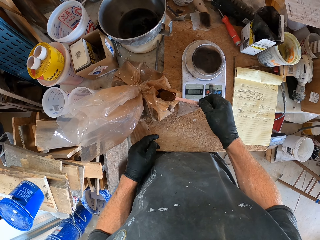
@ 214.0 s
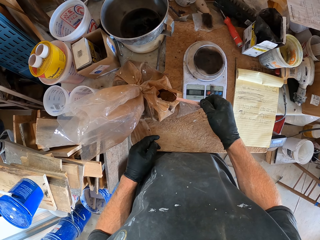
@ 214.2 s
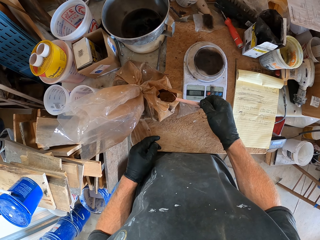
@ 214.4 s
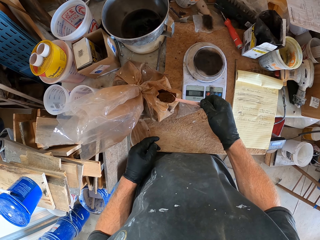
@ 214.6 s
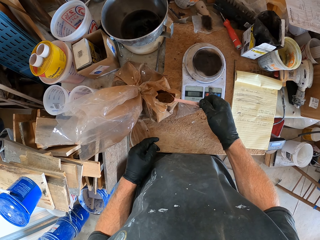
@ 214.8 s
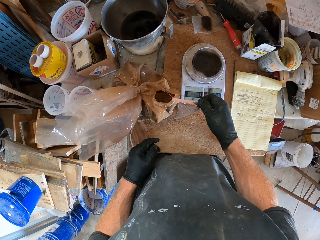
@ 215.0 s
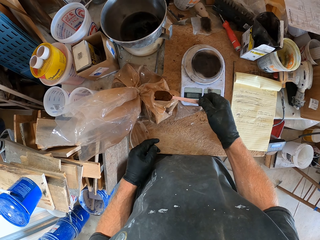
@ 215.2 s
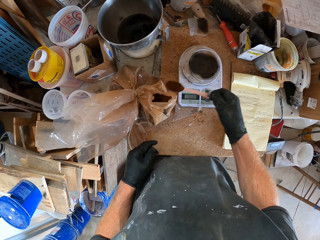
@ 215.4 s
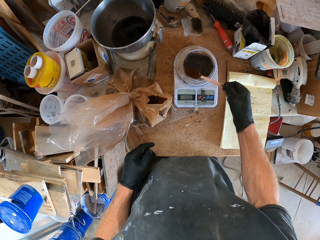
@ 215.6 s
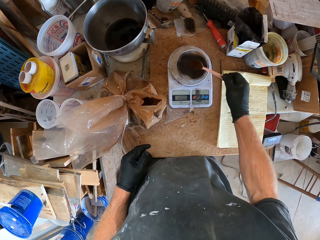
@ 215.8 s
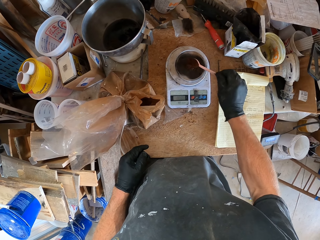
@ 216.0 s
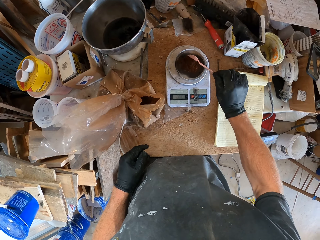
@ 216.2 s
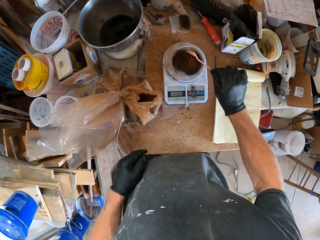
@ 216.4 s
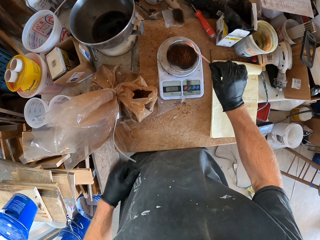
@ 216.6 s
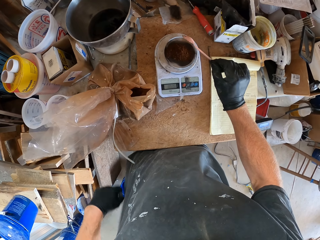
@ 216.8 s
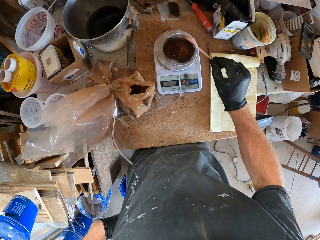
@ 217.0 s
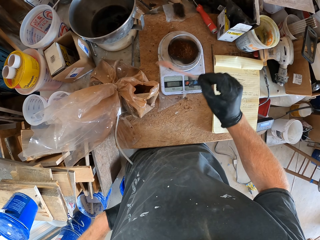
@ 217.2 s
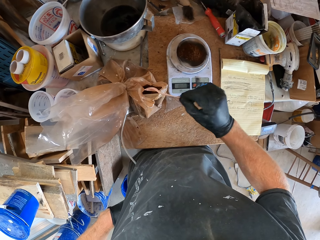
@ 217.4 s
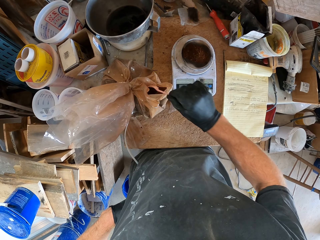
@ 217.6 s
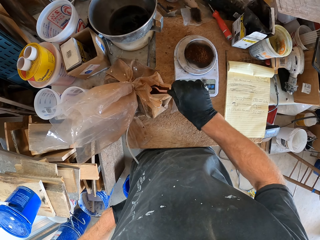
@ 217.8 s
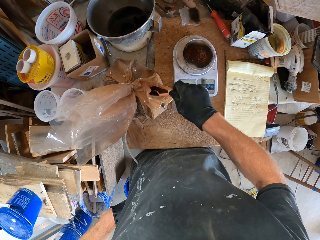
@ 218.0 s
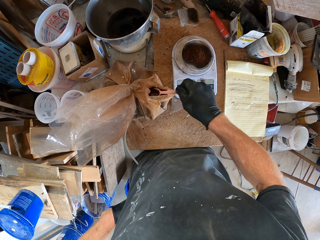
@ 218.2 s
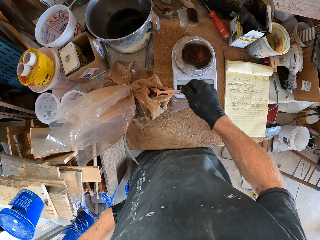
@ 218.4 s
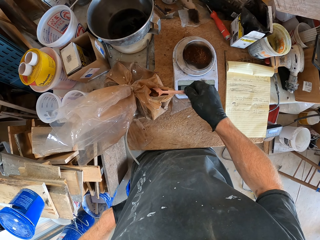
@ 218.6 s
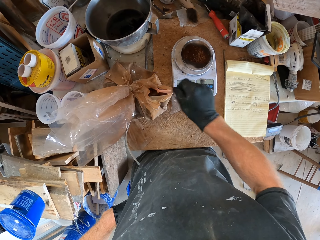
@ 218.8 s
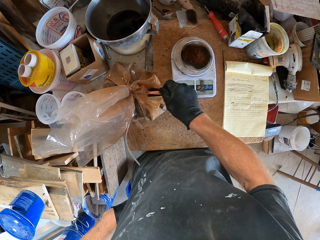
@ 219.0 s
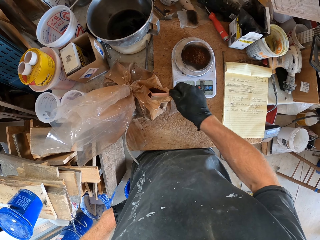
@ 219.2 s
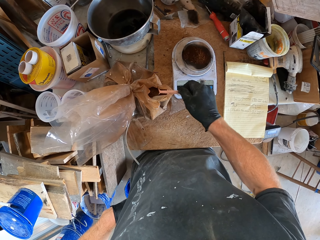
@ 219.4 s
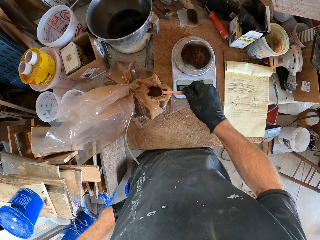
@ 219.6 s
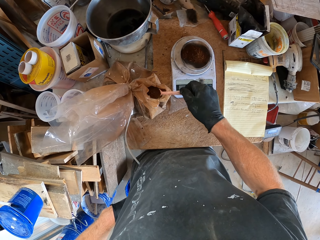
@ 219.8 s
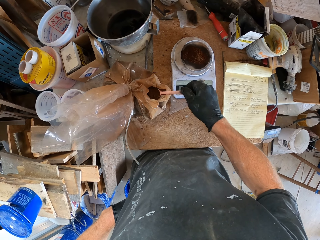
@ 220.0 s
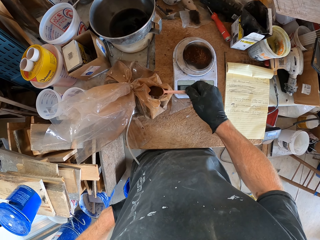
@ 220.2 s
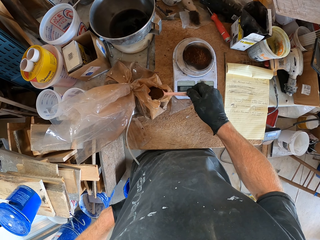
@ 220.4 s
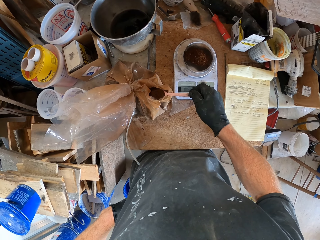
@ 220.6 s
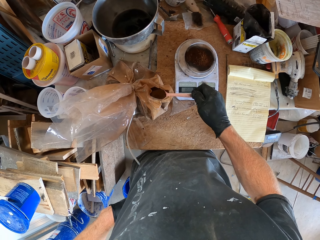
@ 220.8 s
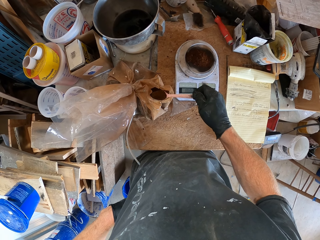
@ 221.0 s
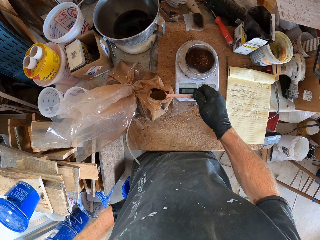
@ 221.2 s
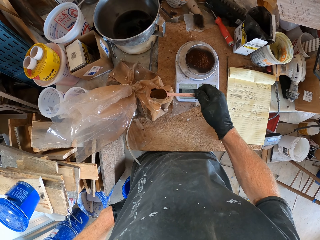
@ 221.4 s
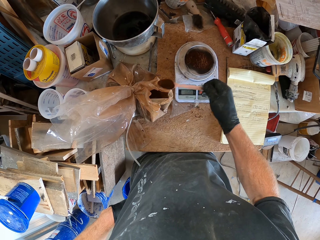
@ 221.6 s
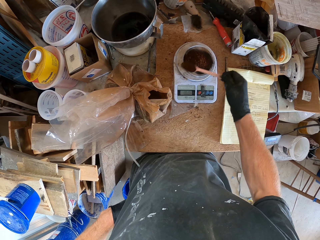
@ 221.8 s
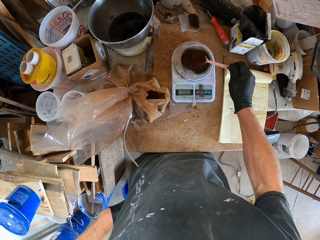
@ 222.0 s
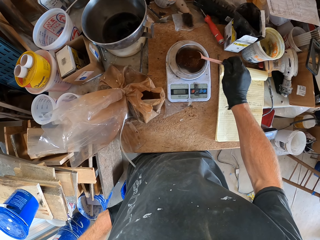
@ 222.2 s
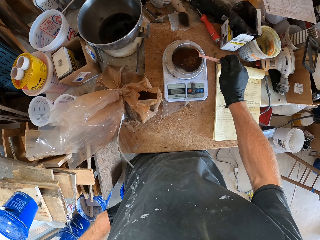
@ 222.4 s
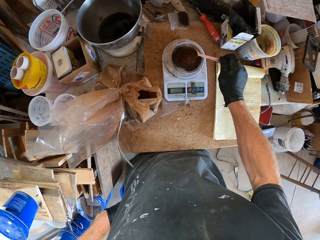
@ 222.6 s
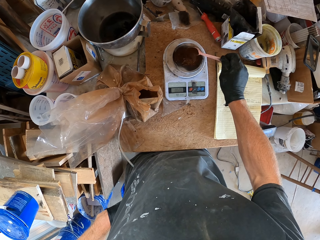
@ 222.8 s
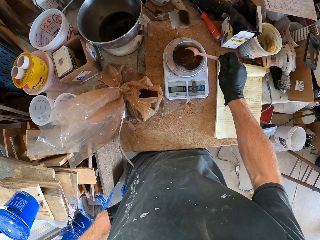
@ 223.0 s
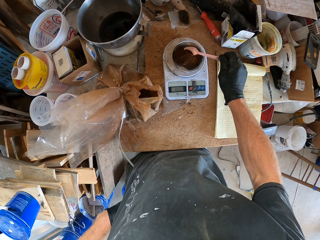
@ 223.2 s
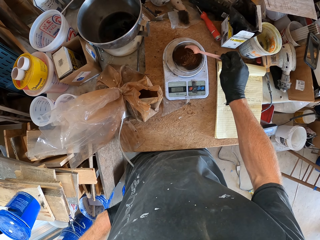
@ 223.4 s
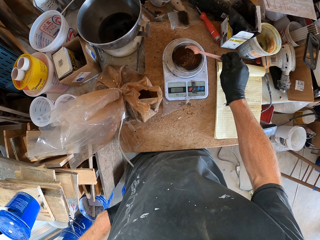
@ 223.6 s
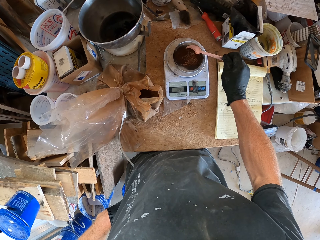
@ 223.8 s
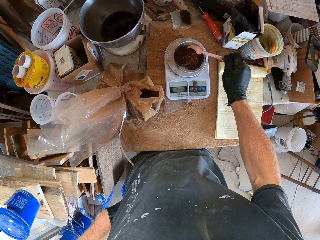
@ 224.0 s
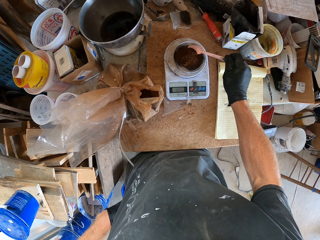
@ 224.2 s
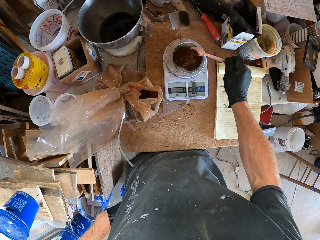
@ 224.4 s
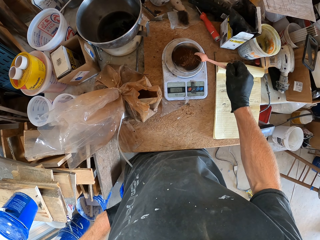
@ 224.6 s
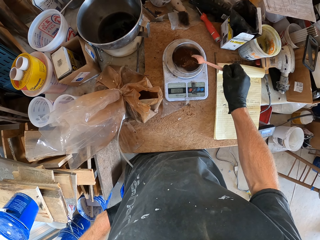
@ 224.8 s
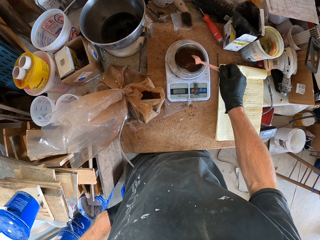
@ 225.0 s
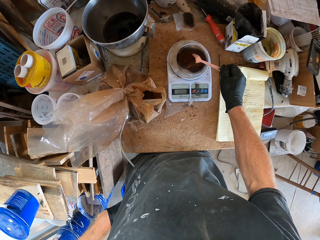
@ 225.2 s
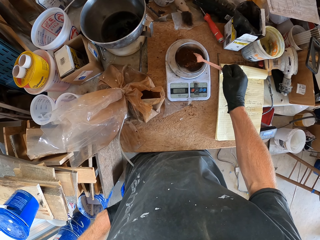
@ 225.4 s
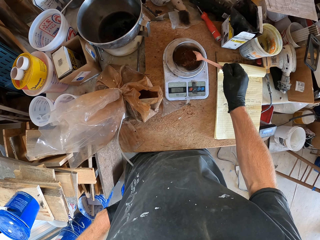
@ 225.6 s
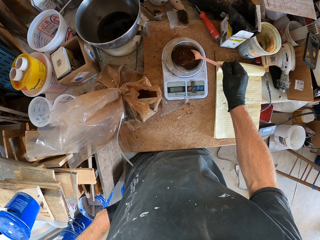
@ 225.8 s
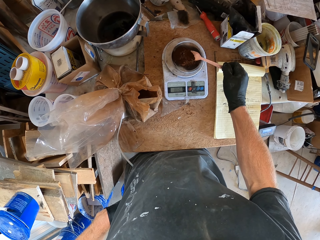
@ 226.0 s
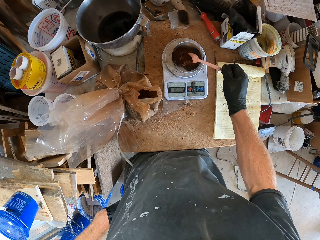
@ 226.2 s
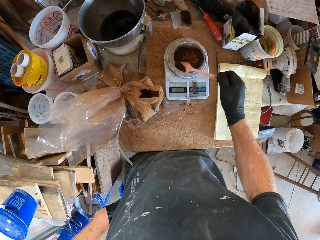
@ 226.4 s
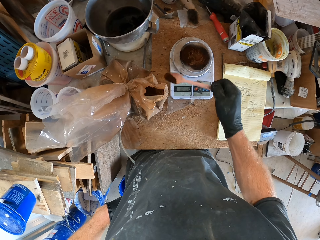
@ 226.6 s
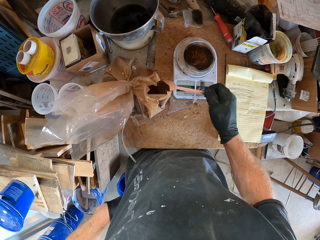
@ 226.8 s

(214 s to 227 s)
The camera wearer pours the spoonful of brown cement dye on the lid of a plastic container on the weighing scale. They take another spoonful of brown cement dye from the nylon. They pour some of the brown cement dye on the lid of the plastic container on the weighing scale. They remove some of the brown cement dye on the lid with the spoon.

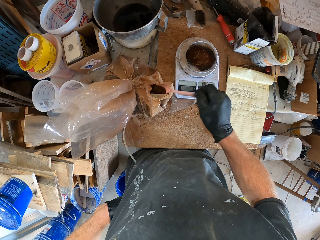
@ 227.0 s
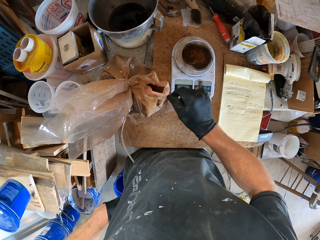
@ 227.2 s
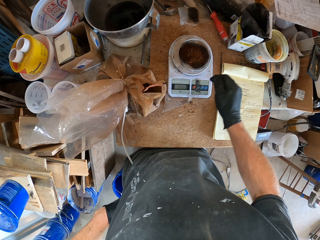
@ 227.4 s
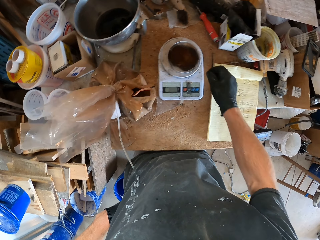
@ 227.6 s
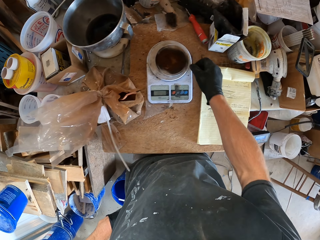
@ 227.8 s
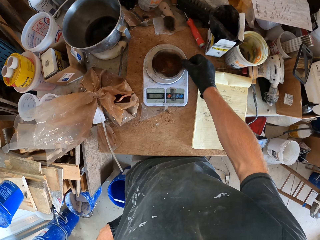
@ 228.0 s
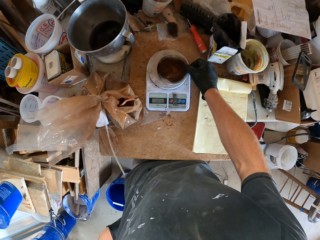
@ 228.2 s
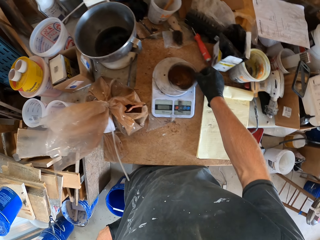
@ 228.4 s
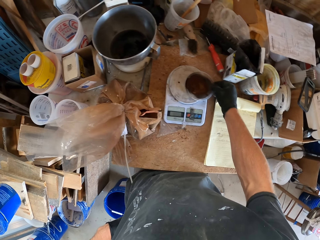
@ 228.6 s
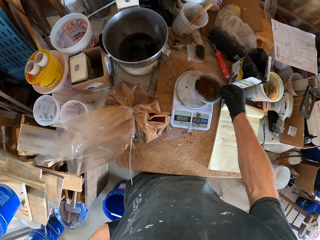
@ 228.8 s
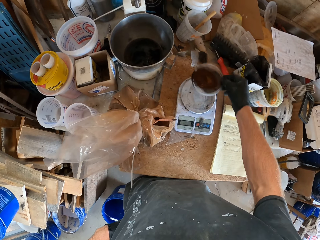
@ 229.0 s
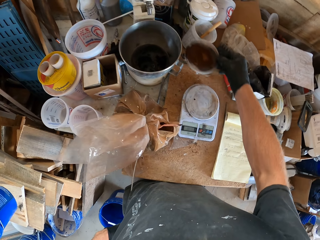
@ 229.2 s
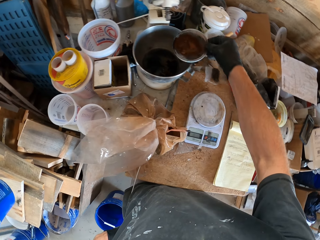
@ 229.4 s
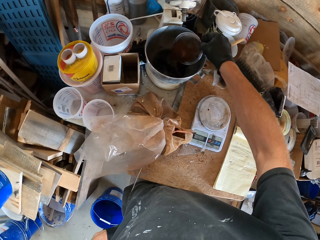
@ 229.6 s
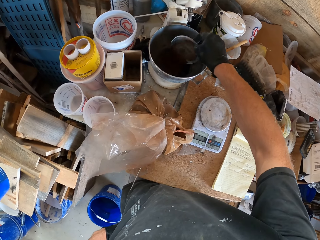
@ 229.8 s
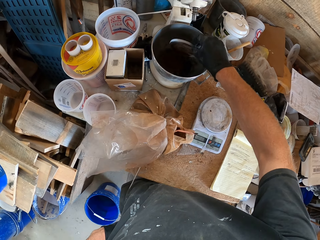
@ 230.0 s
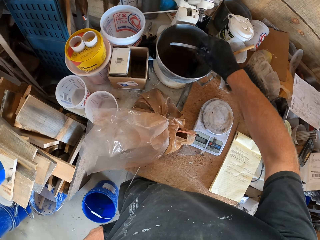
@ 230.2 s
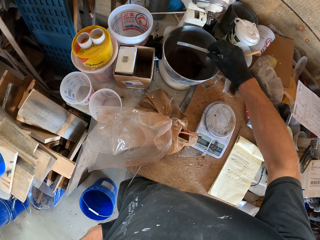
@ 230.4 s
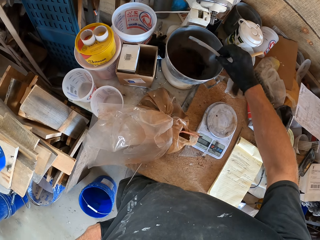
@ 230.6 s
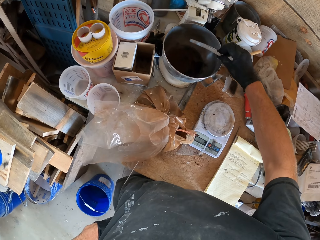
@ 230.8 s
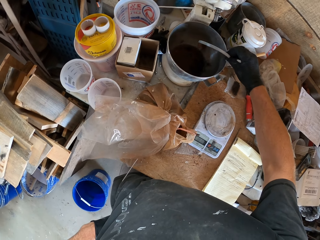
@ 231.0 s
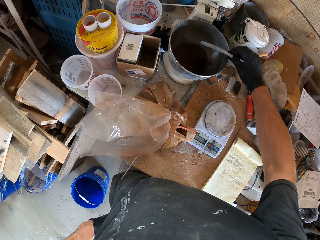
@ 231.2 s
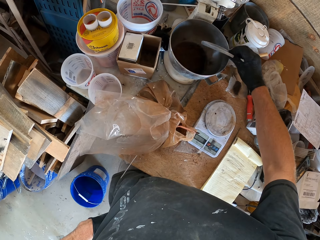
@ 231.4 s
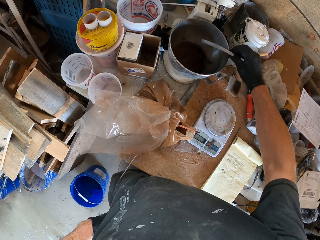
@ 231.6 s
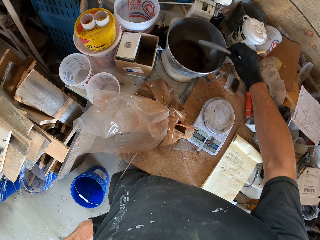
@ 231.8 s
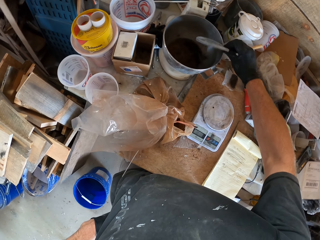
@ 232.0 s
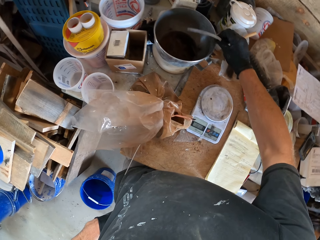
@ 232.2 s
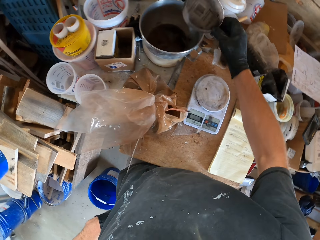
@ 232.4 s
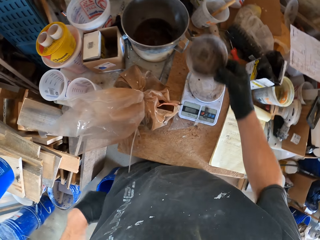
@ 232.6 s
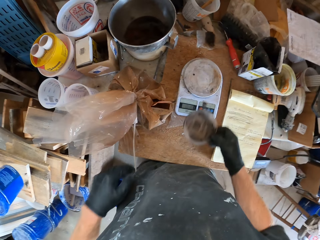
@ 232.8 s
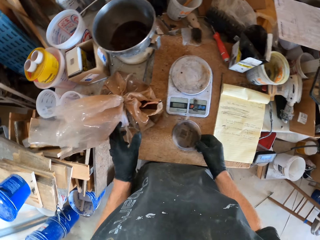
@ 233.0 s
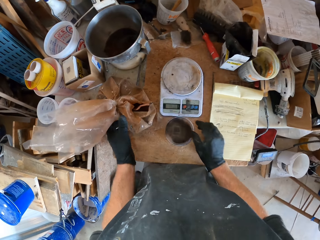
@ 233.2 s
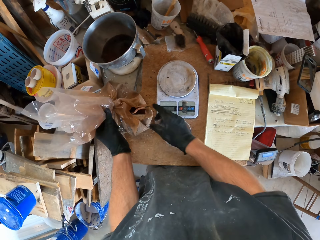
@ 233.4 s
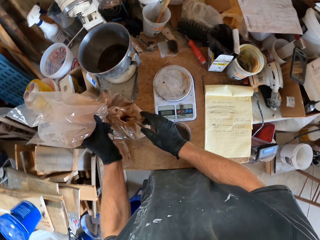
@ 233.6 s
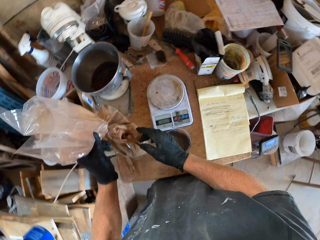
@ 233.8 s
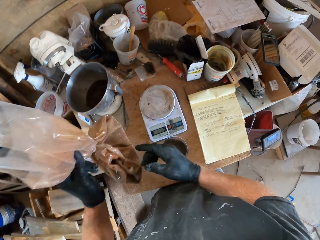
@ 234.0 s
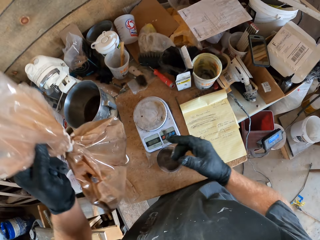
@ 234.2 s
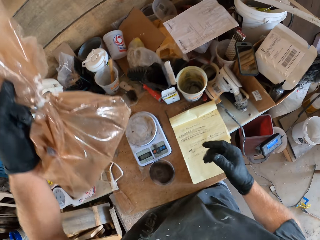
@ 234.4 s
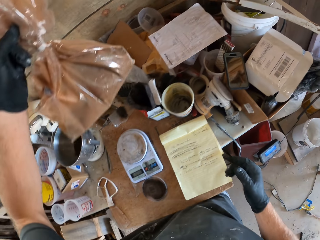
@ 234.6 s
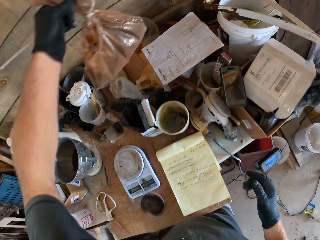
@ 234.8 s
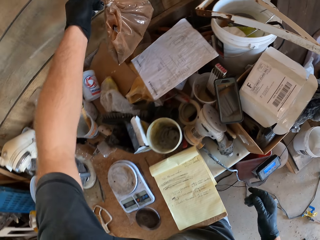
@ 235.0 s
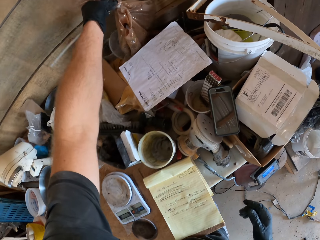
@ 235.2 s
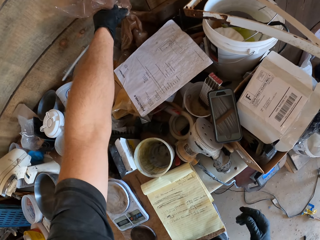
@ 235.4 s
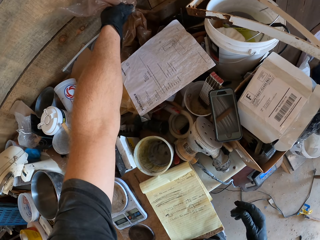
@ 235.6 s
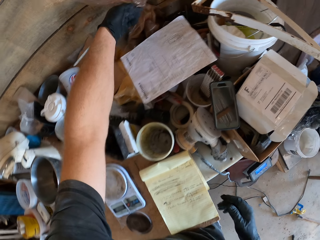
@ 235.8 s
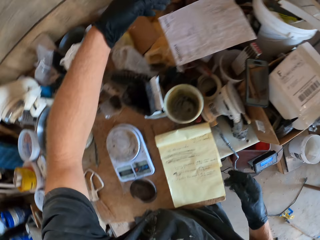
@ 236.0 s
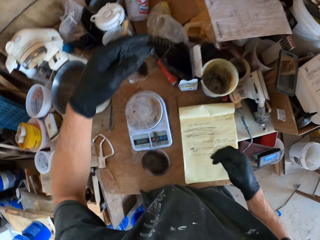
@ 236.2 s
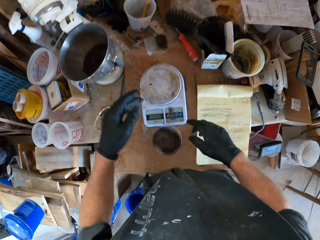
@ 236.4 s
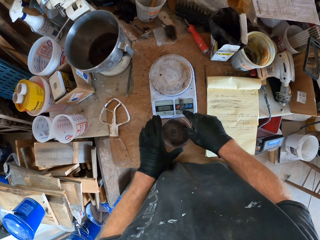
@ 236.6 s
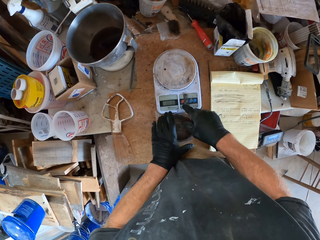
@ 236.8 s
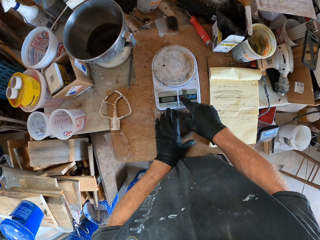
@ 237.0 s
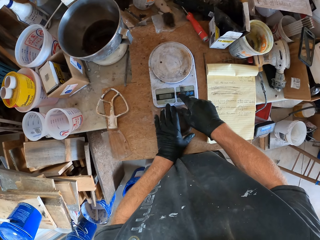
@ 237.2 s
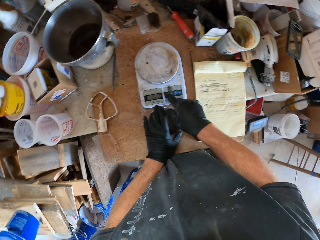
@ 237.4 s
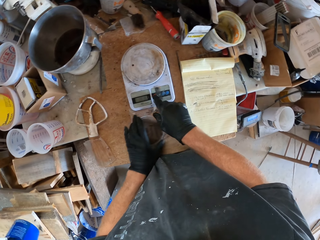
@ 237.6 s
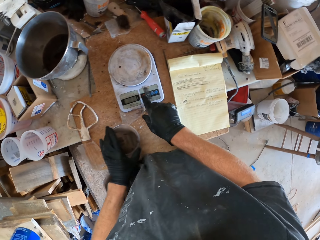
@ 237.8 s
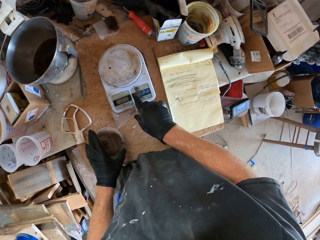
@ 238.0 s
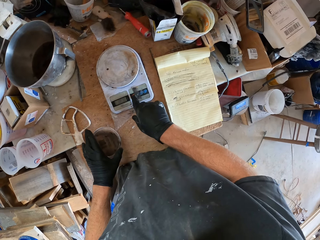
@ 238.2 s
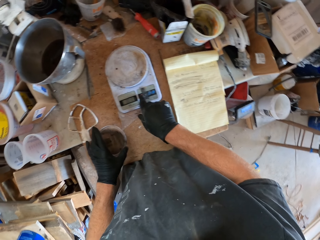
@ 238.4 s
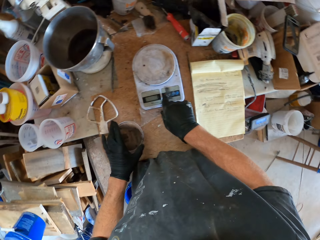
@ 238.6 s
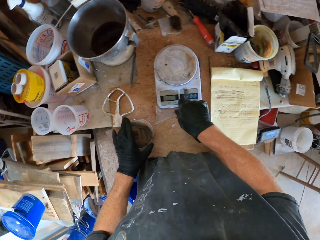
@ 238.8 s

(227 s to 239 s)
The camera wearer puts the spoon with the remaining brown cement dye into the nylon. They pick up the lid of brown cement dye from the weighing scale. They pour the lid of brown cement dye into the mixing bowl. They tap the lid on the bucket. They drop the lid on the table. They carry the nylon of brown cement dye from the table. They drop the nylon of brown cement dye back on the table. They press a button on the weighing scale. They adjust the lid on the table.
